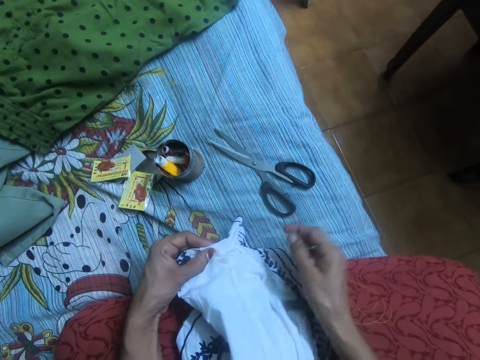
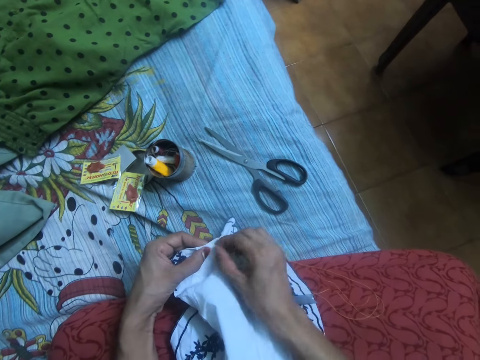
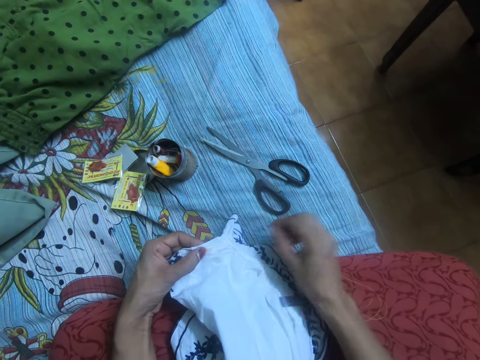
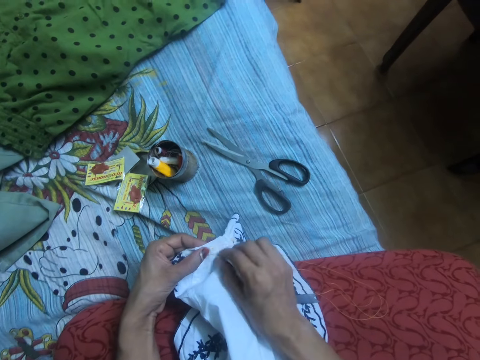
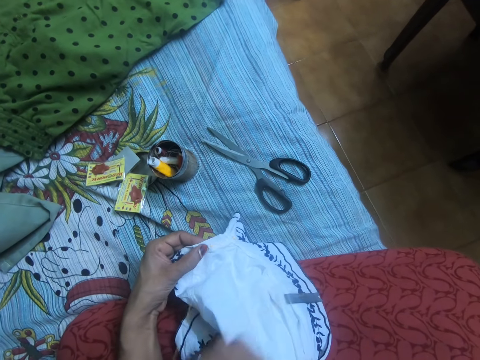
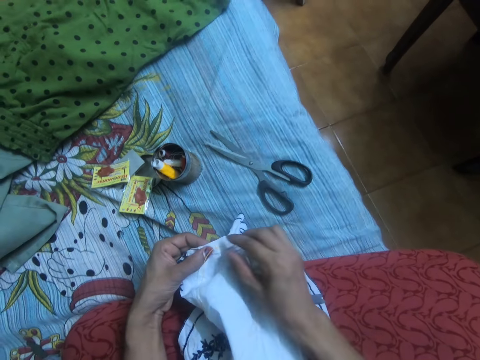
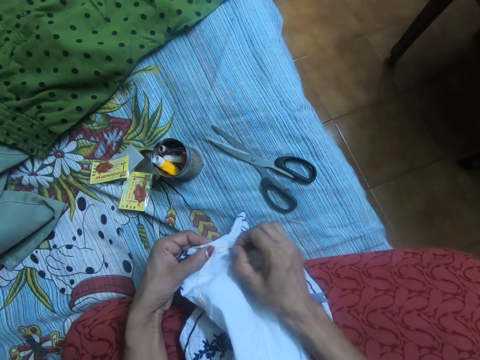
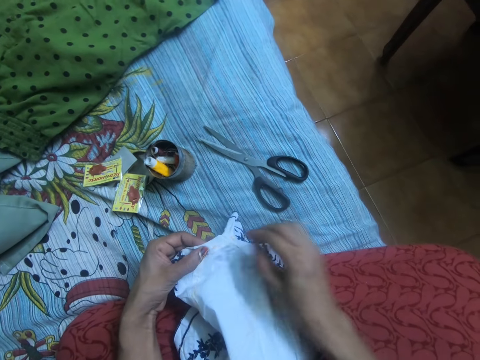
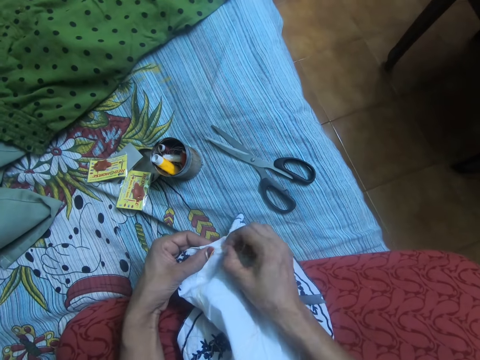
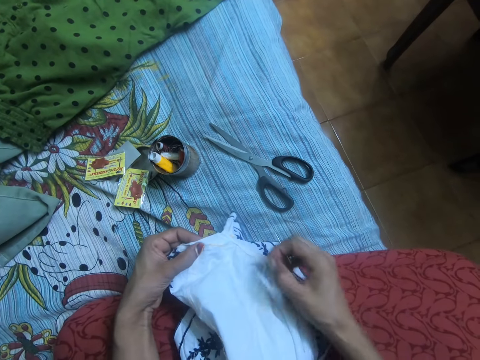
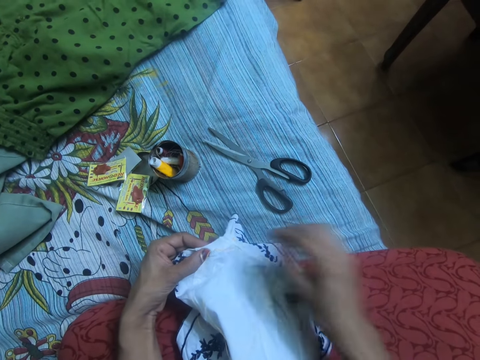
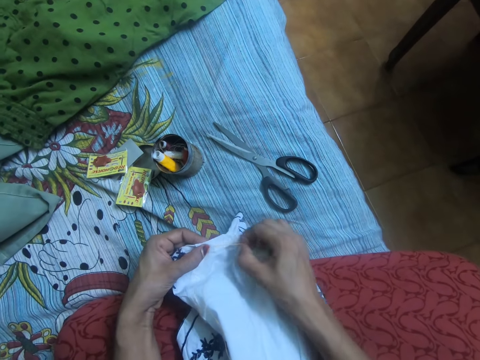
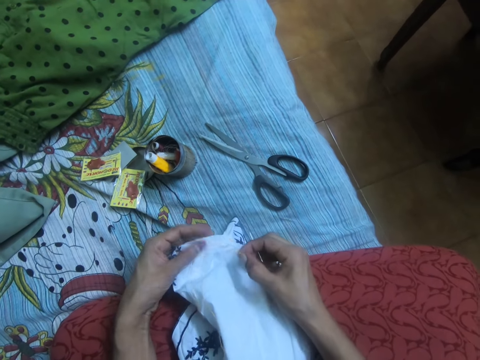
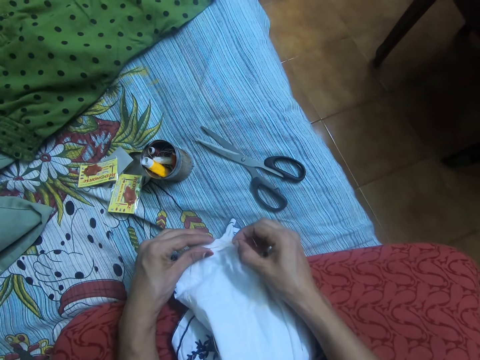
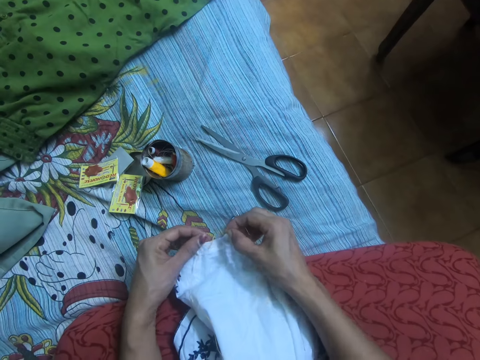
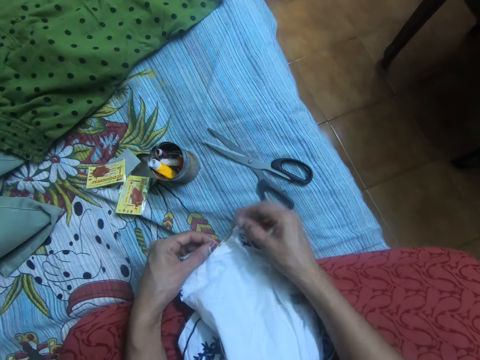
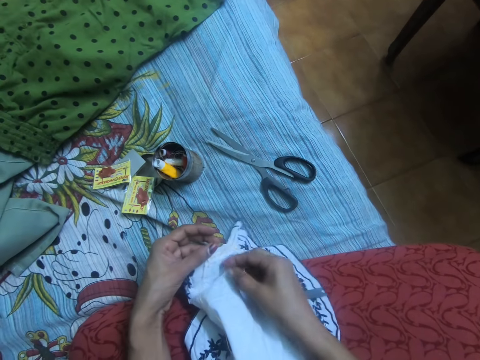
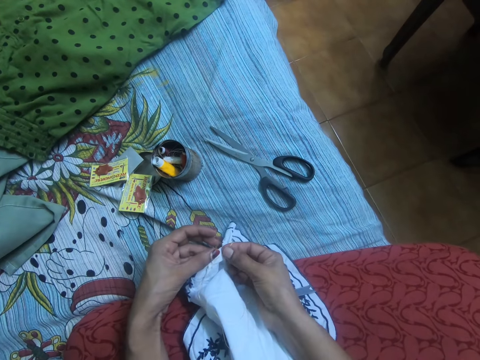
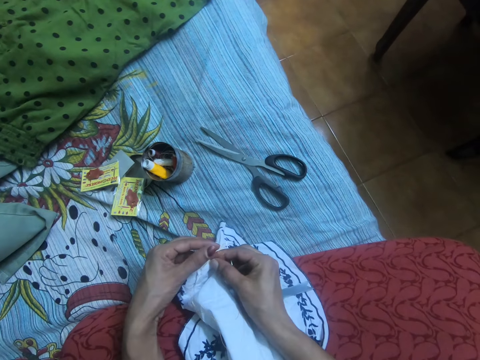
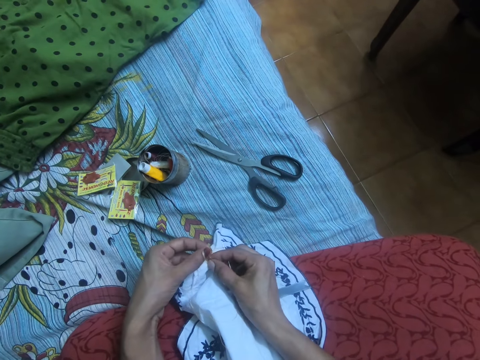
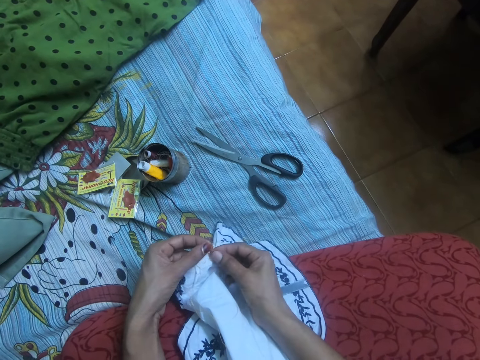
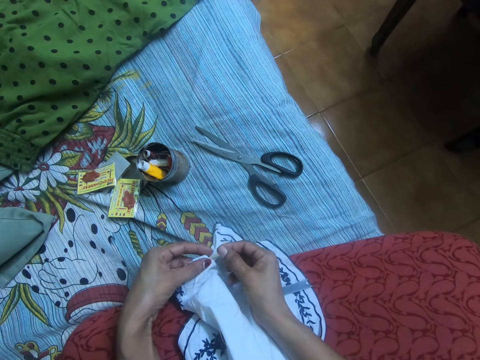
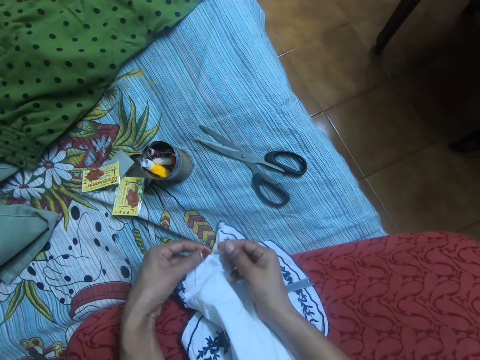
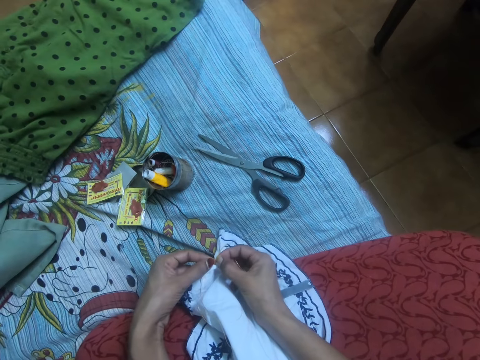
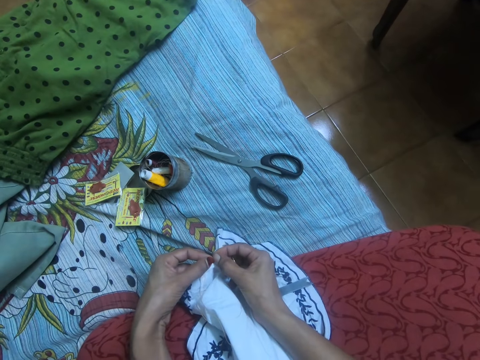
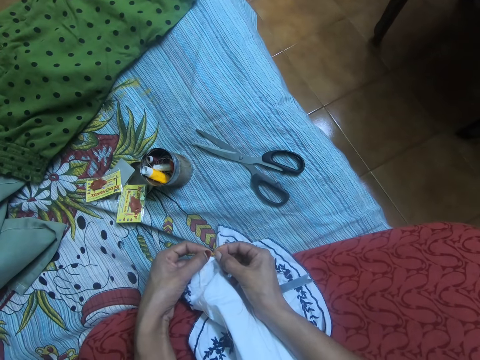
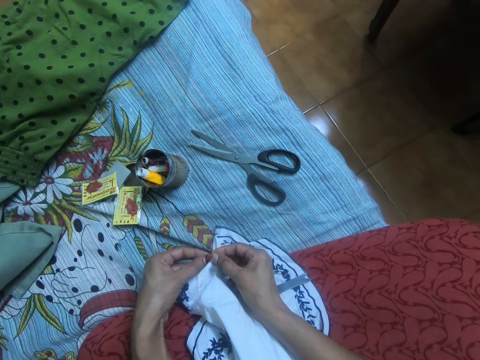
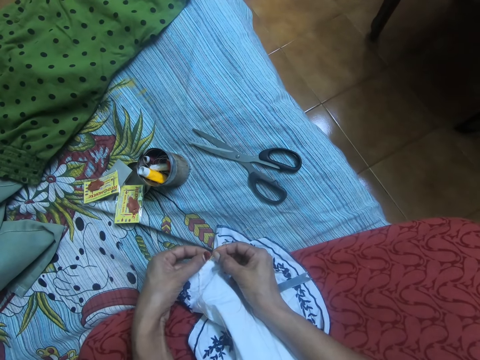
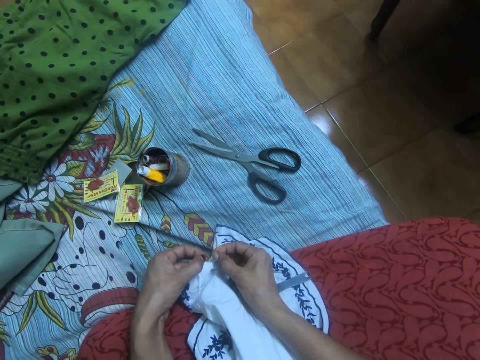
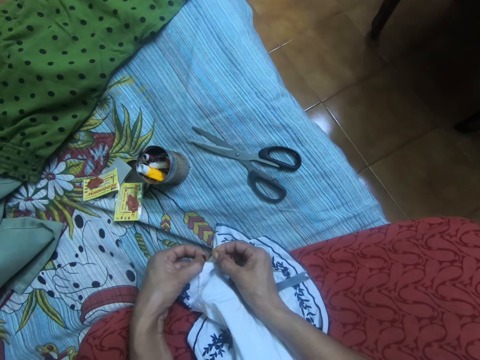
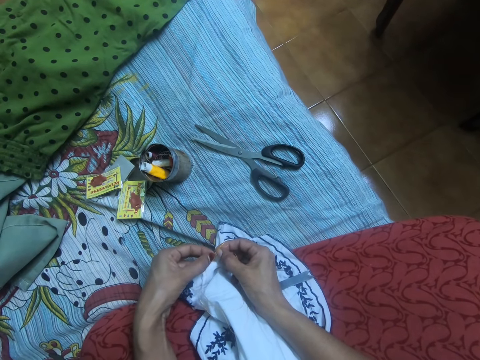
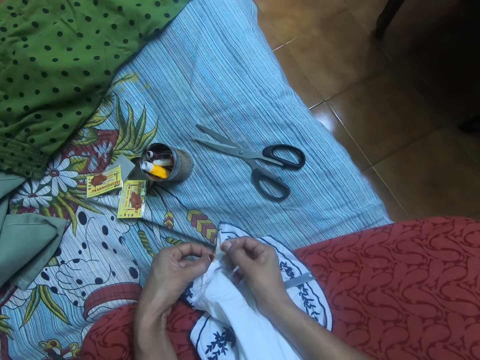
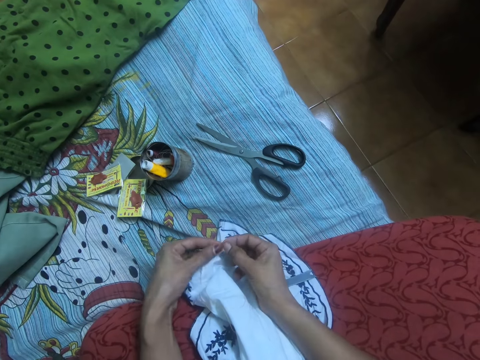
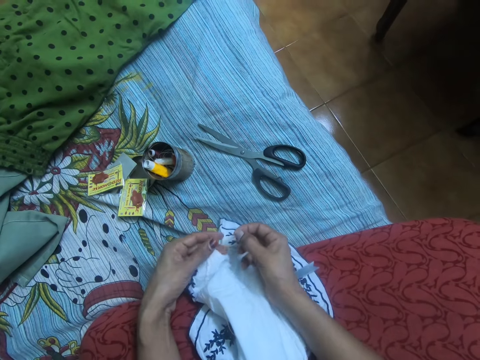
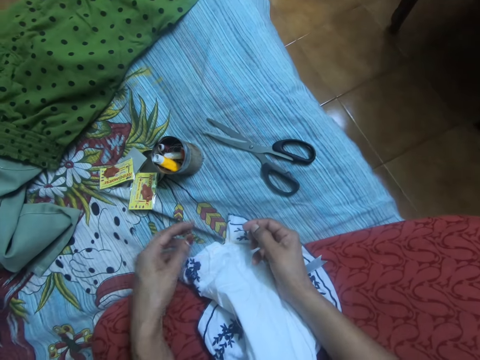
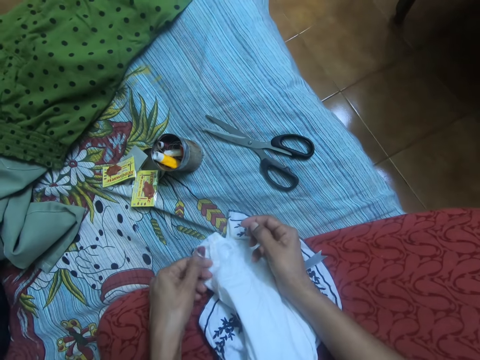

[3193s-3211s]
The camera wearer pulls out the thread. They adjust the thread with both hands. They hold the thread.

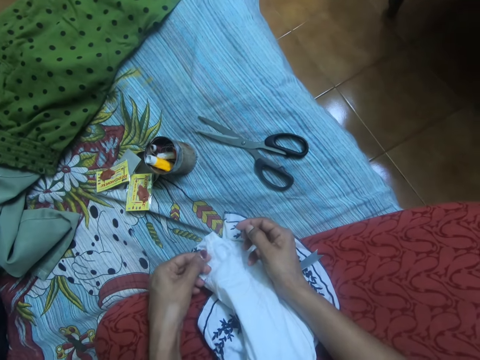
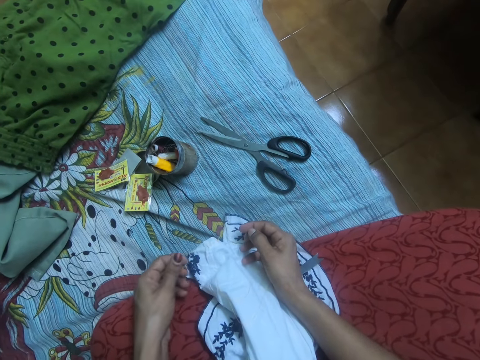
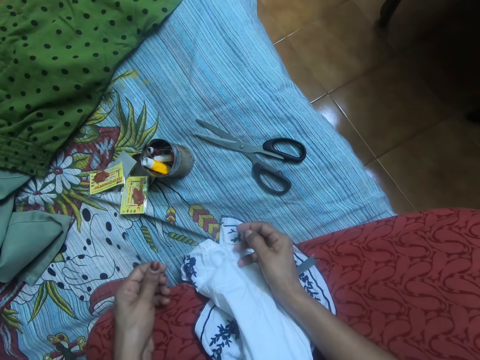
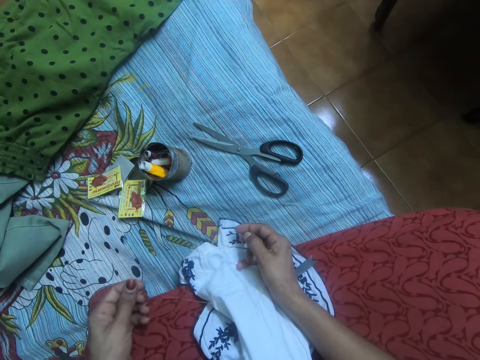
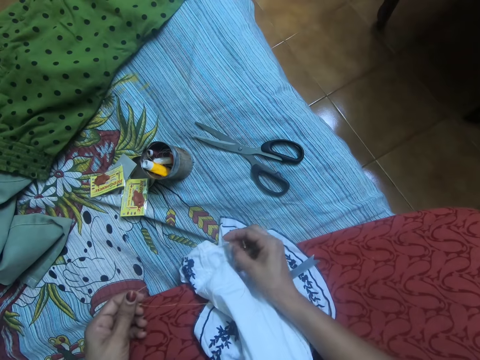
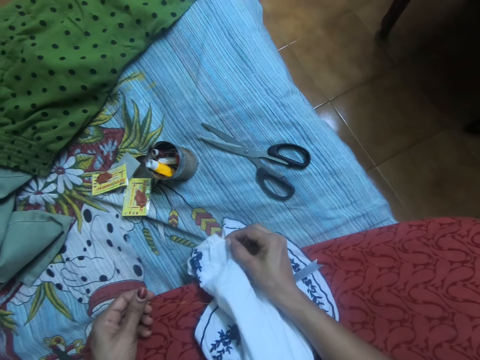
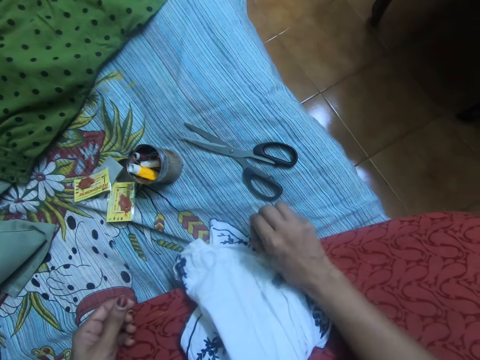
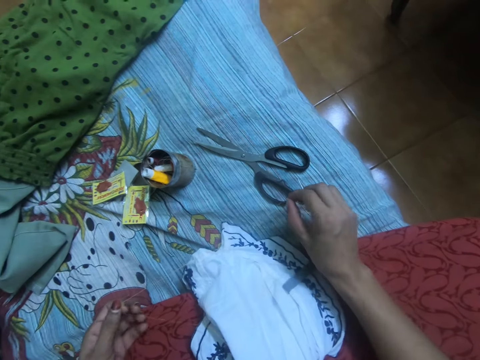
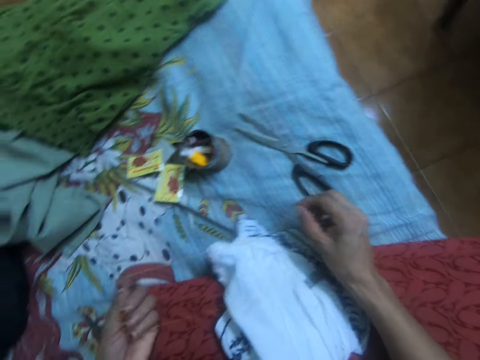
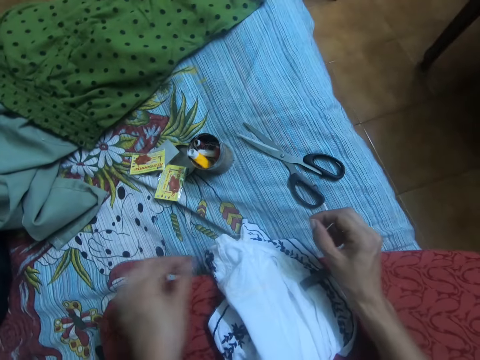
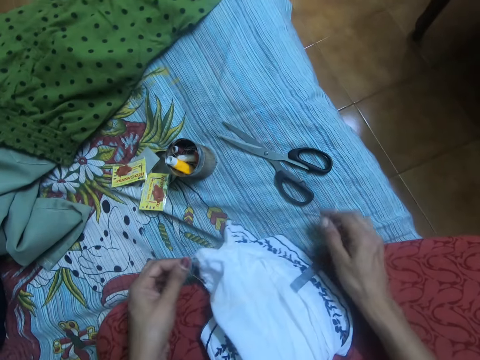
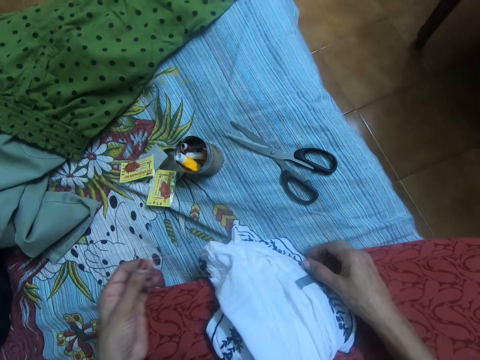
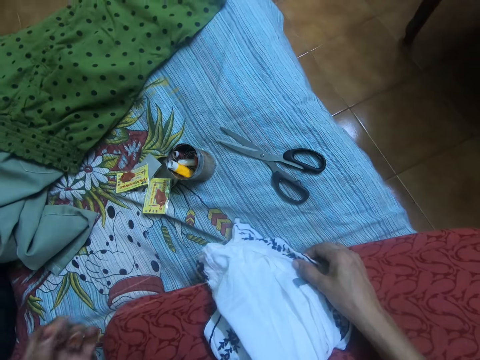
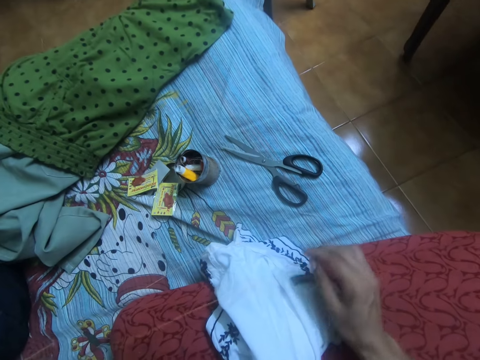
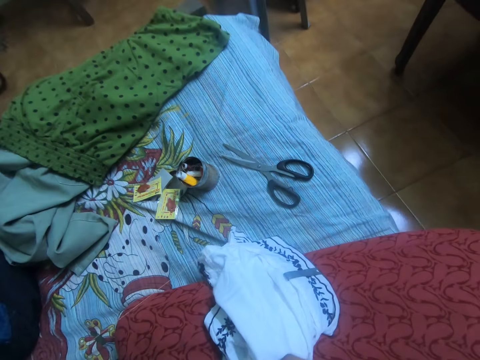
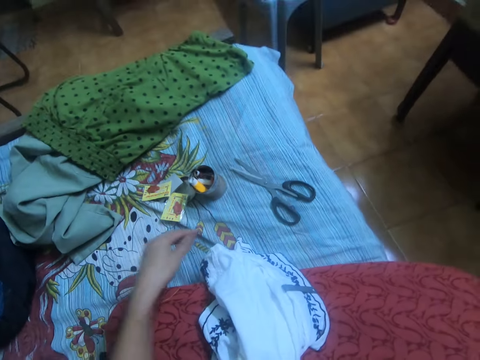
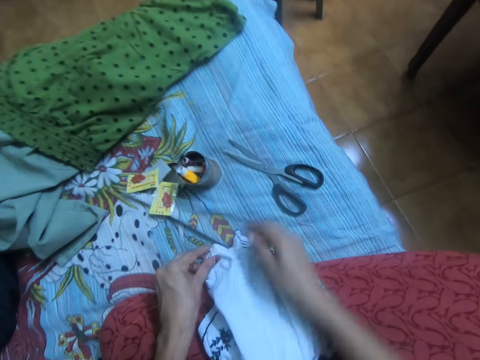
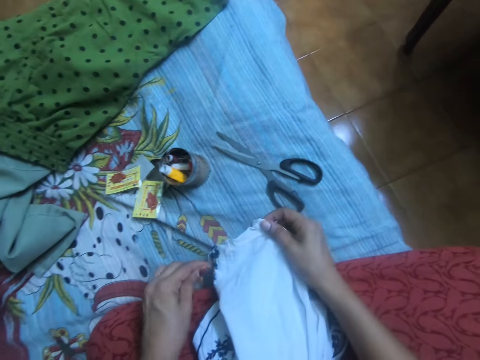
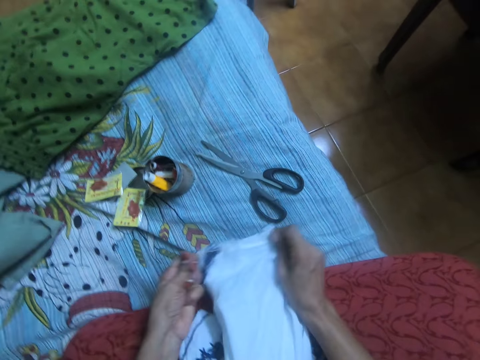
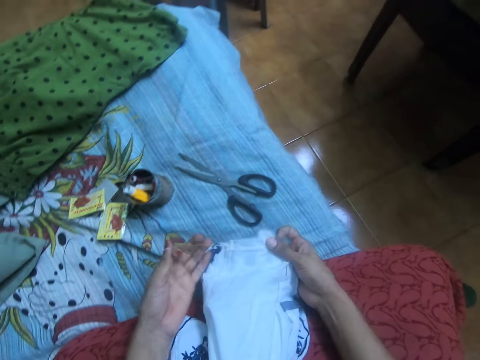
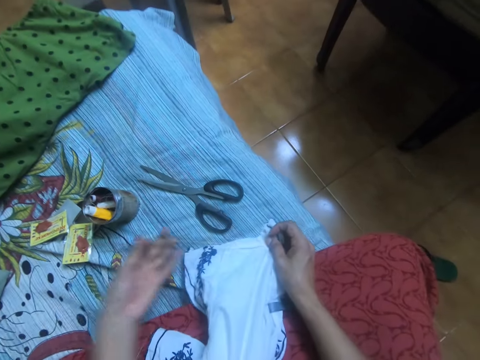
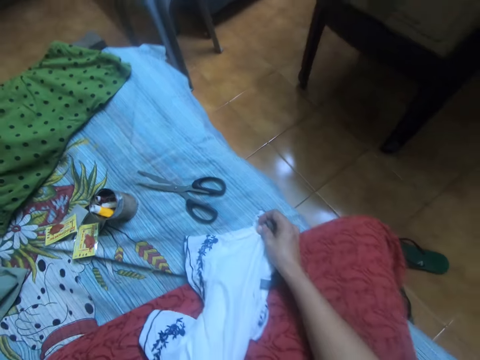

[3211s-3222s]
The camera wearer stretches the thread. She holds the cloth with her right hand.
